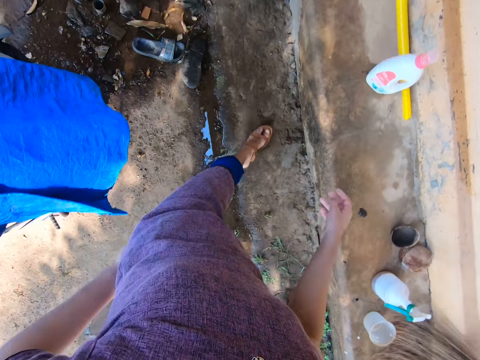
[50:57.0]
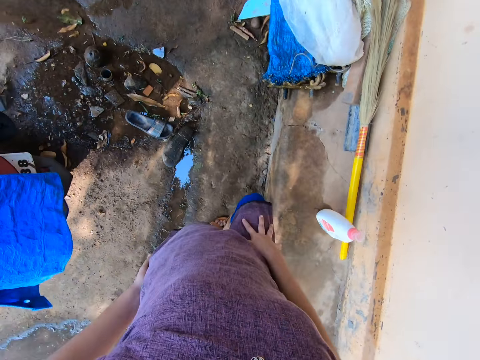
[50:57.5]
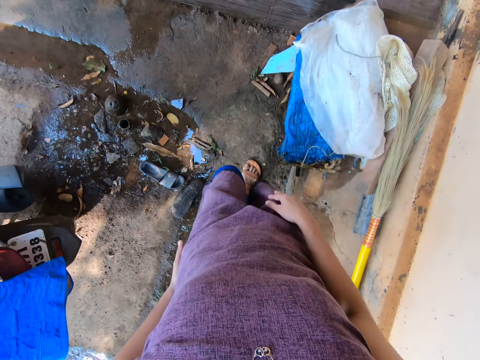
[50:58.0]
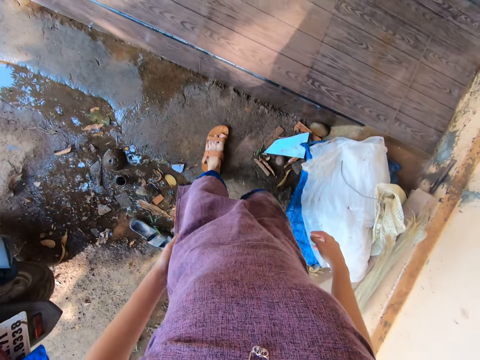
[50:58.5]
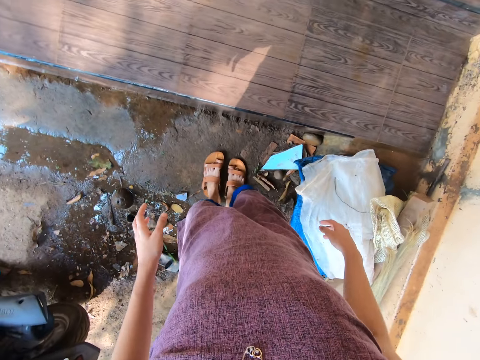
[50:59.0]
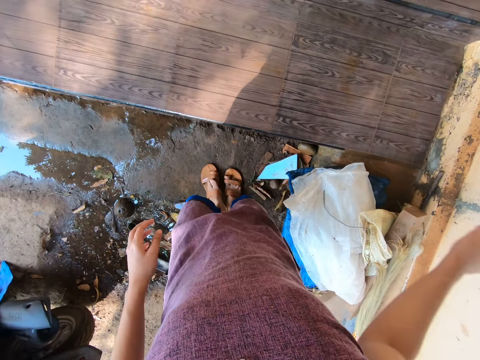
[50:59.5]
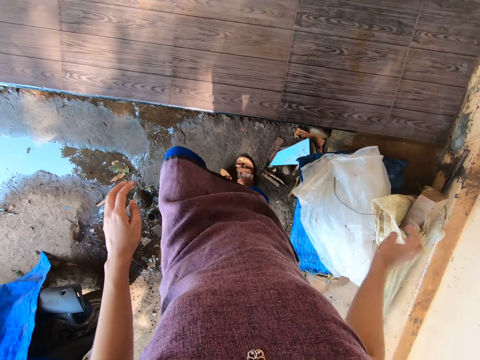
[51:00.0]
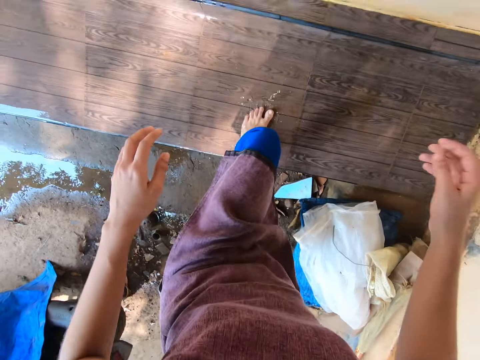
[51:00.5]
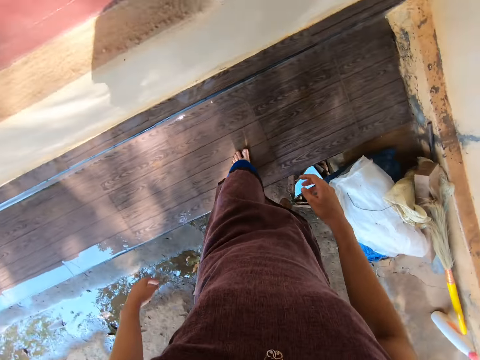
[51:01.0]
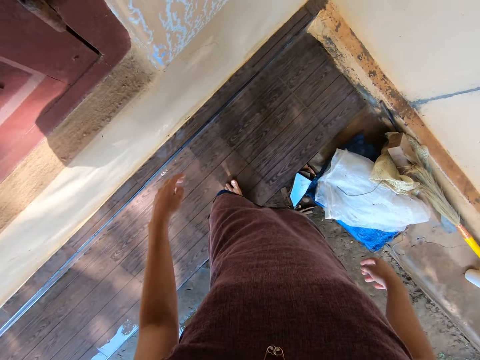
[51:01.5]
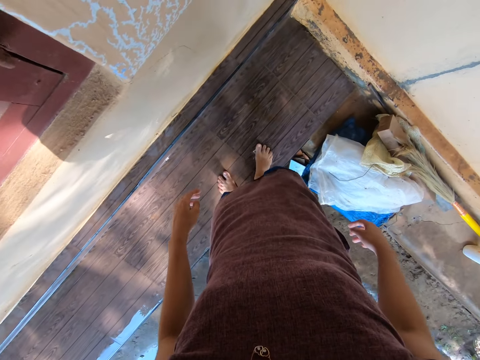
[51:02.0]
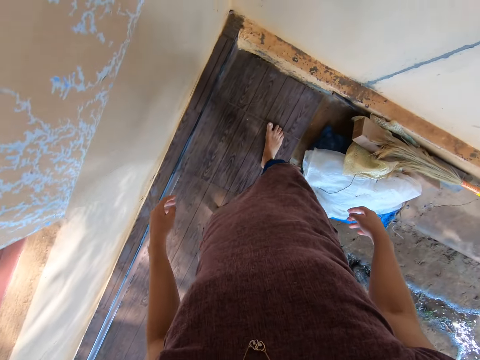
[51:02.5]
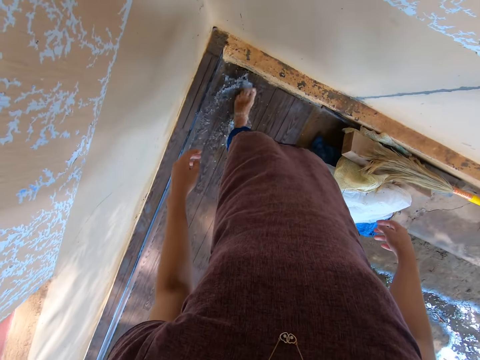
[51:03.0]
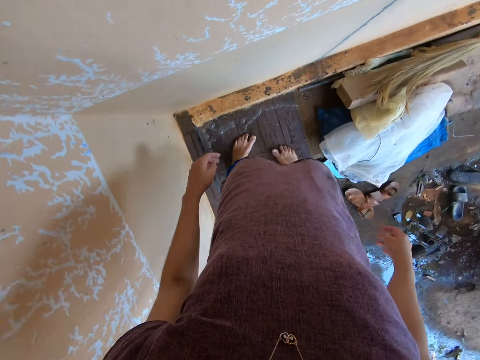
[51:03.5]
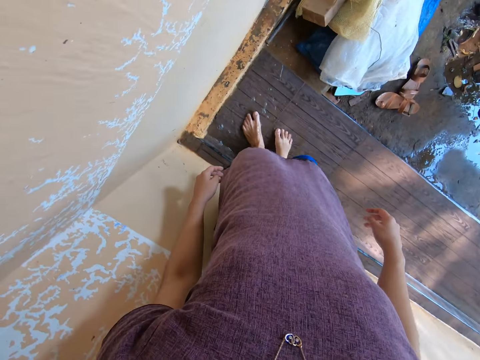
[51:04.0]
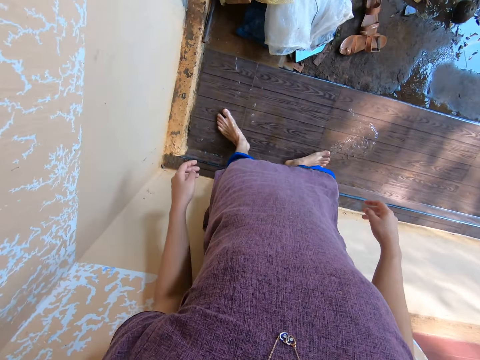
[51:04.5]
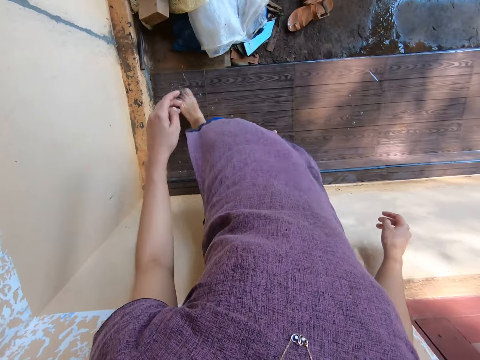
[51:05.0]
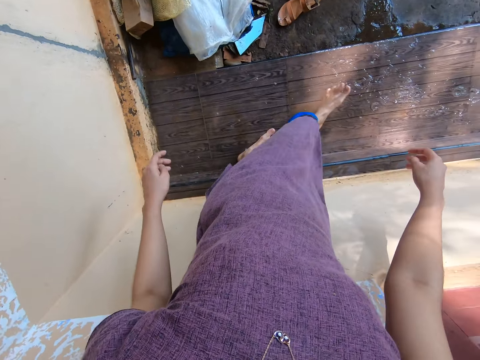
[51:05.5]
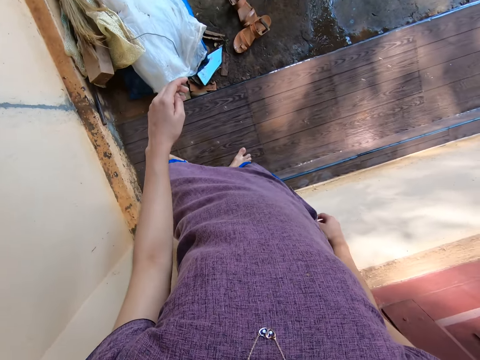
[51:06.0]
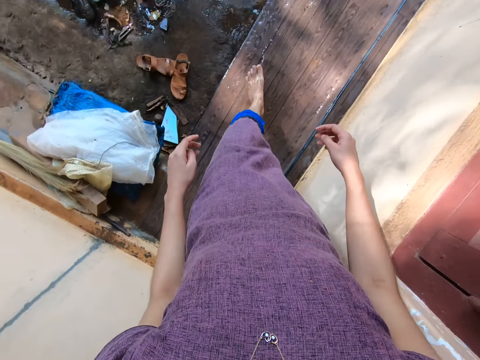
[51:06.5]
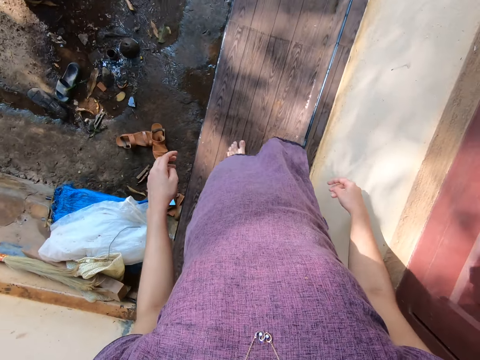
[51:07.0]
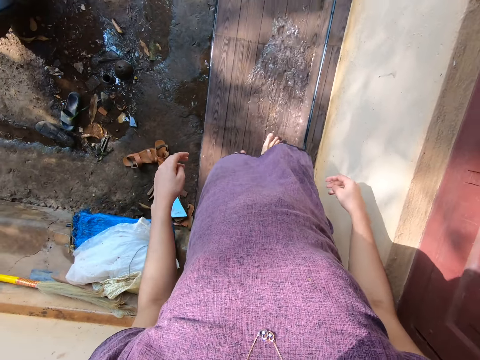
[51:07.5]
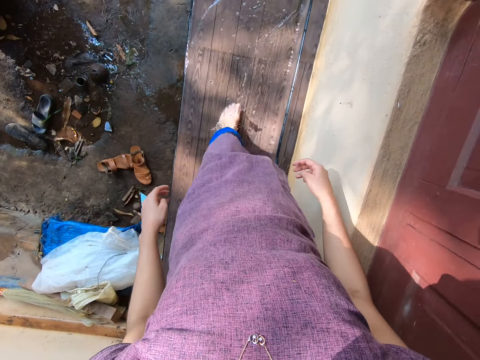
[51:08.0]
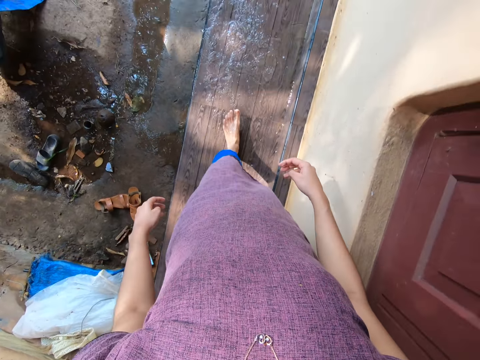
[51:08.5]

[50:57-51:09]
The camera wearer slips her right leg out of her sandal. She slips her left leg out of her sandal. She steps on the walkway of the house with her left leg. She steps on the walkway of the house with her right leg. She turns around. She spreads the water on the walkway on the house with both legs. She clears the water from the pavement with the legs.

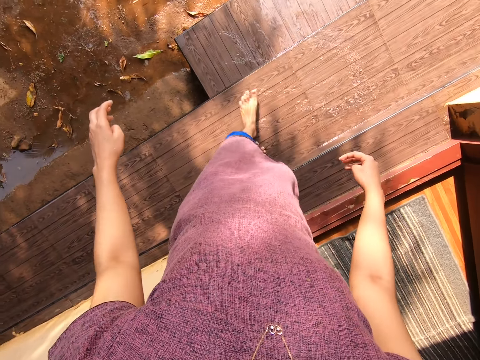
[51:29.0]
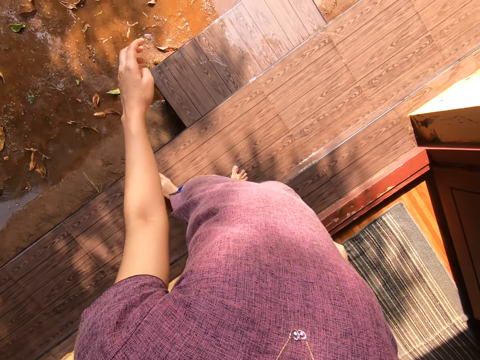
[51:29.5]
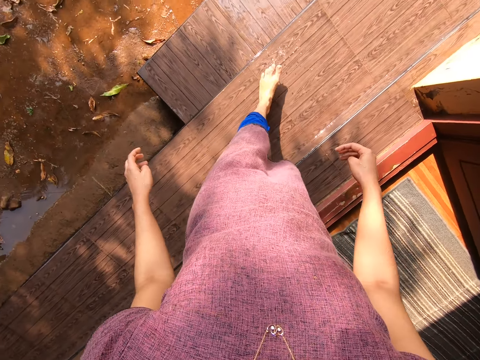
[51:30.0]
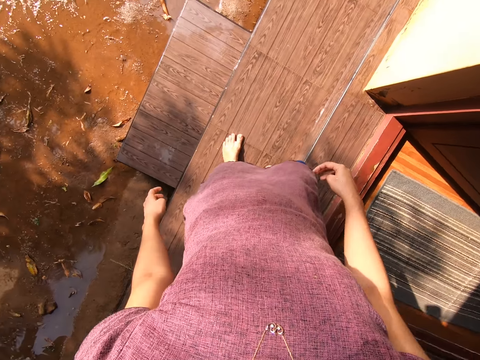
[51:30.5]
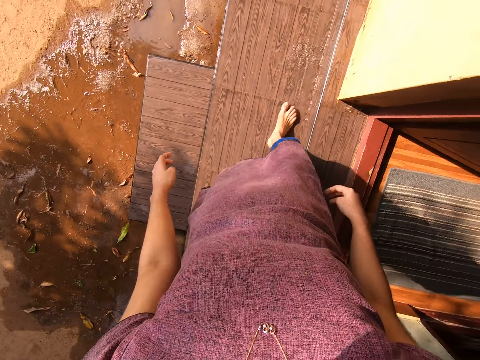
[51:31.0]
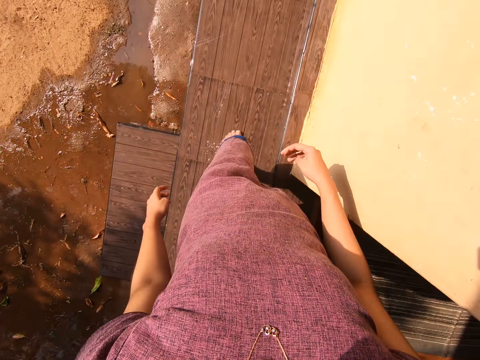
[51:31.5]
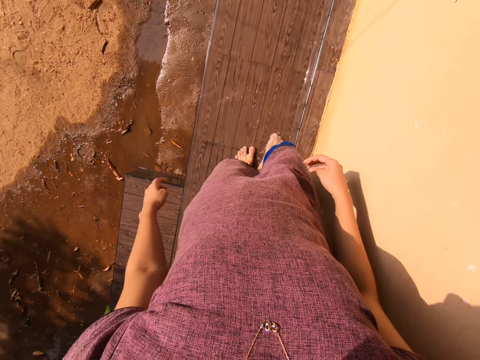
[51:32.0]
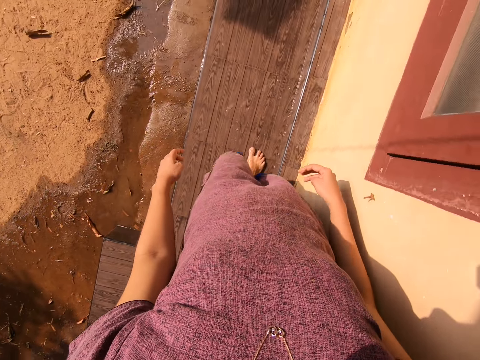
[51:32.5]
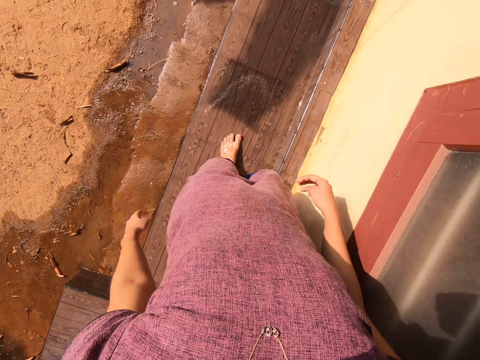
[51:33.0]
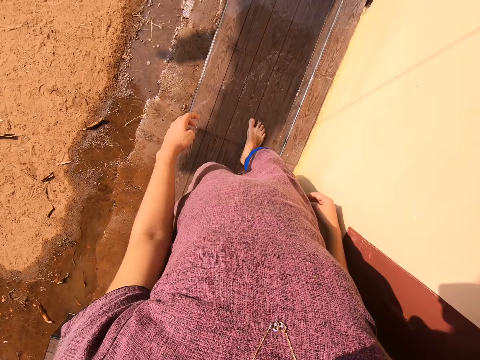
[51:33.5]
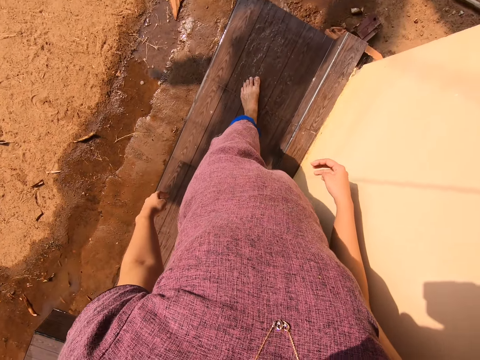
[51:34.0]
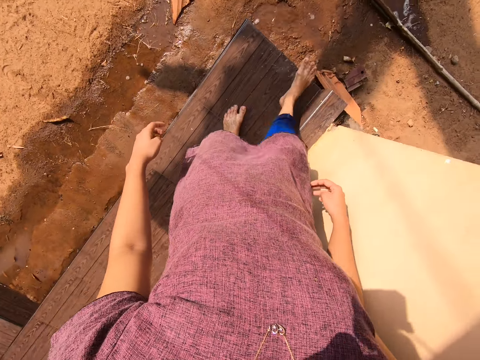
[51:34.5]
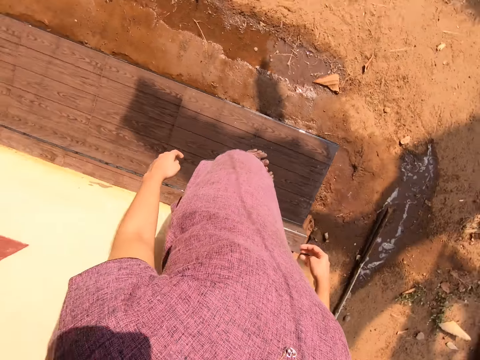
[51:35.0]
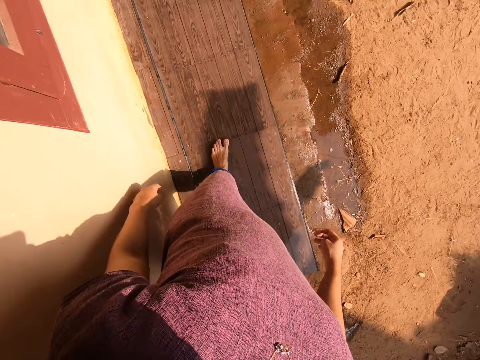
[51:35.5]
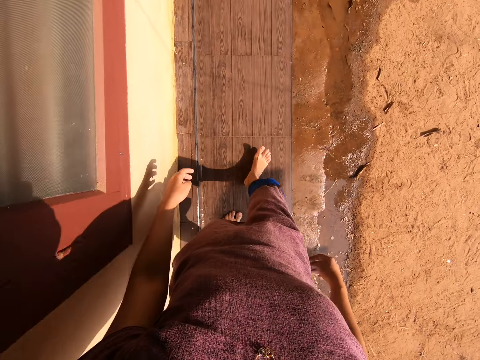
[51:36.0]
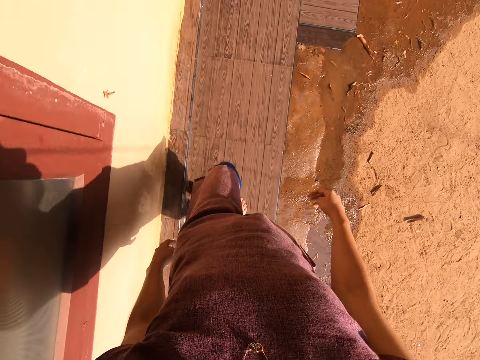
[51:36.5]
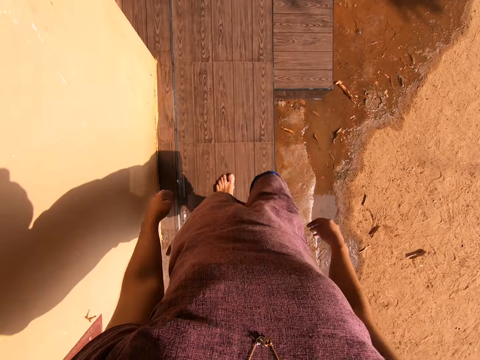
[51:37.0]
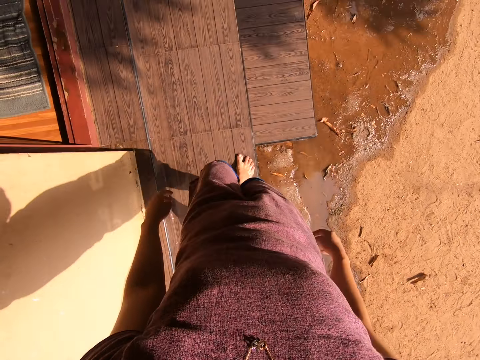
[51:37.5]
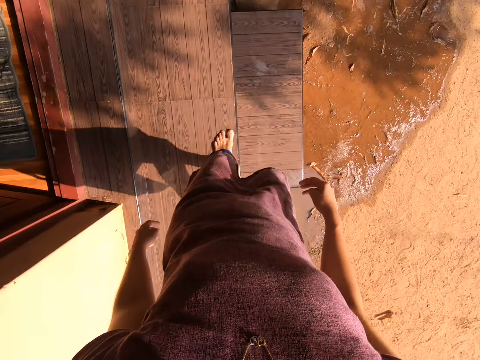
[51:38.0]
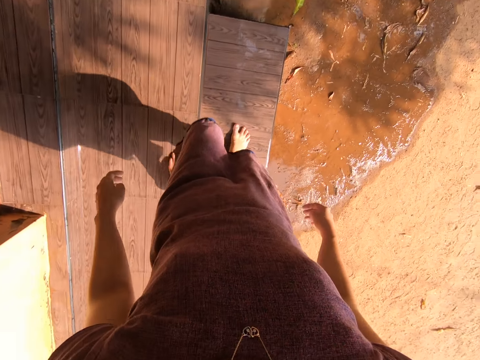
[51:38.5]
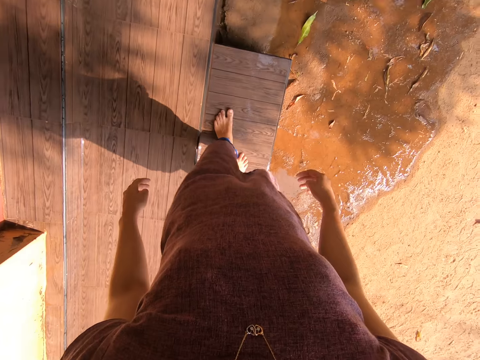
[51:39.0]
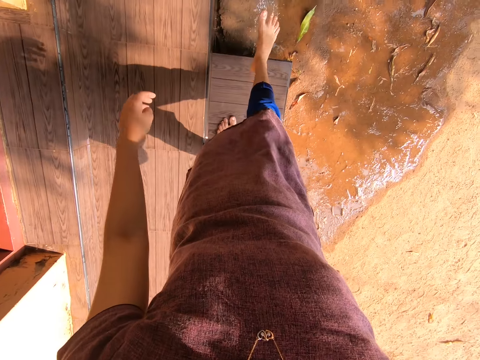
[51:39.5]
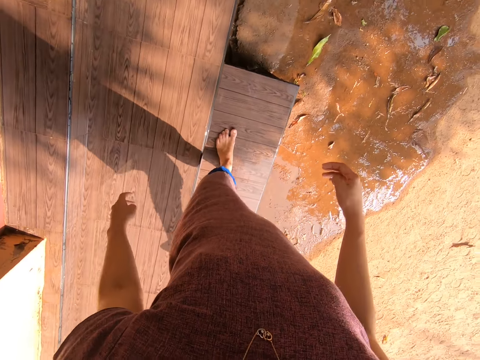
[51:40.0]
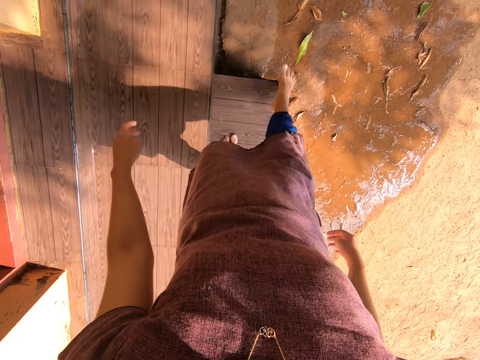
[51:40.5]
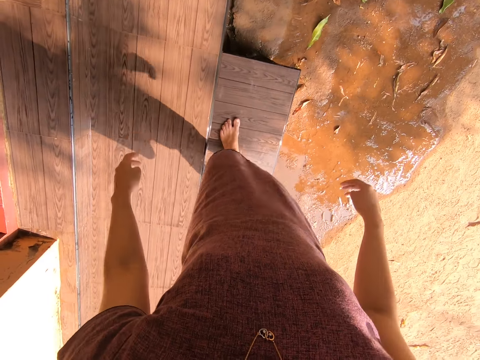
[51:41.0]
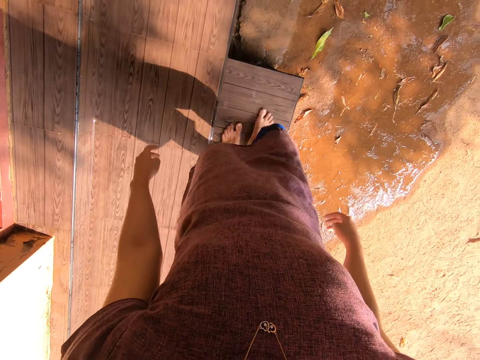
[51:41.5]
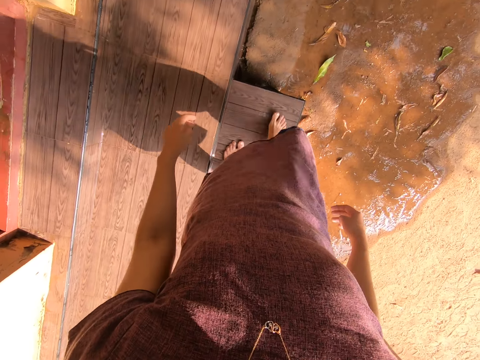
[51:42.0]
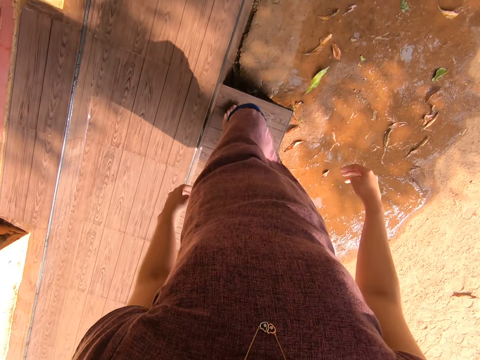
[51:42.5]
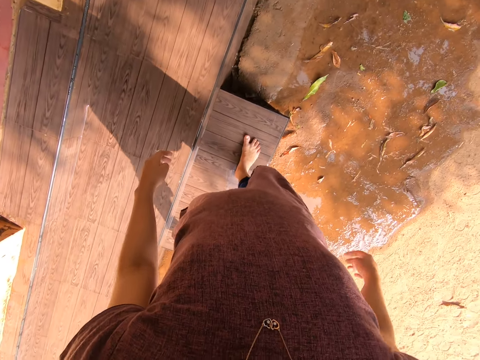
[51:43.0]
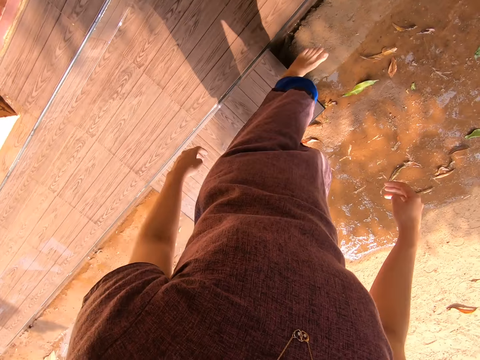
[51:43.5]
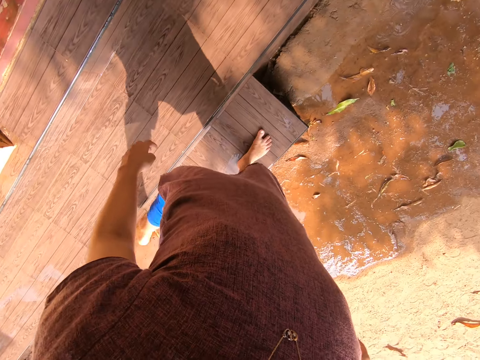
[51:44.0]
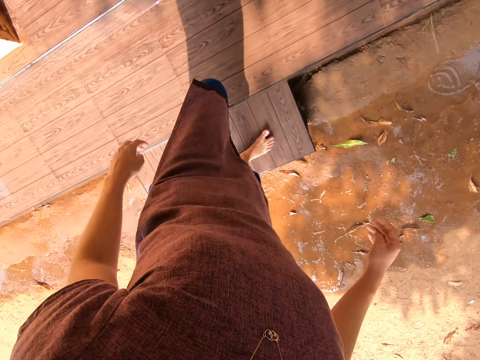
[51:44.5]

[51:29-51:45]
The camera wearer walks around. They step down the pavement. They clear water from the pavement with the legs.
